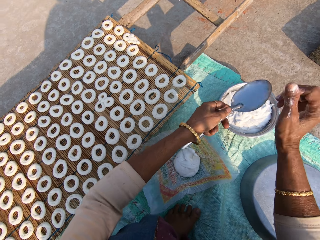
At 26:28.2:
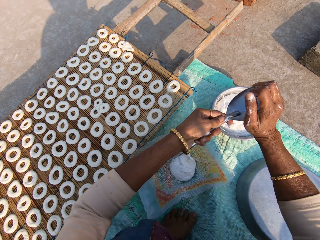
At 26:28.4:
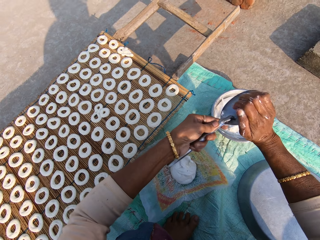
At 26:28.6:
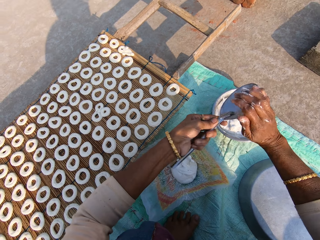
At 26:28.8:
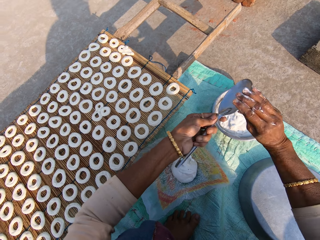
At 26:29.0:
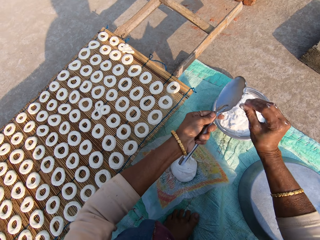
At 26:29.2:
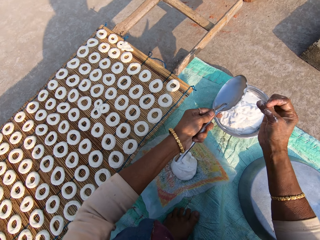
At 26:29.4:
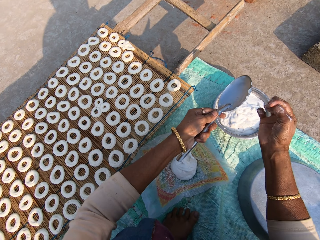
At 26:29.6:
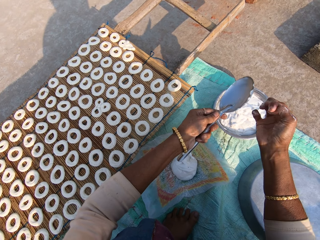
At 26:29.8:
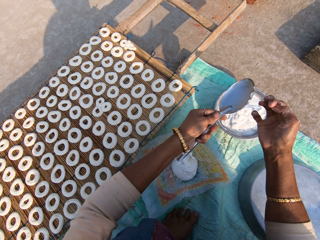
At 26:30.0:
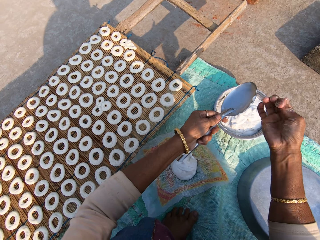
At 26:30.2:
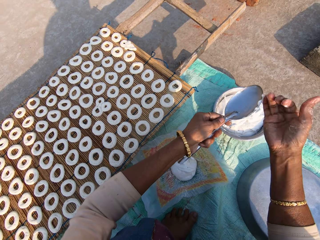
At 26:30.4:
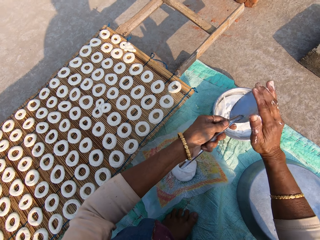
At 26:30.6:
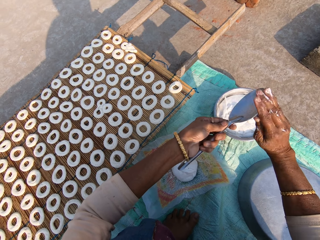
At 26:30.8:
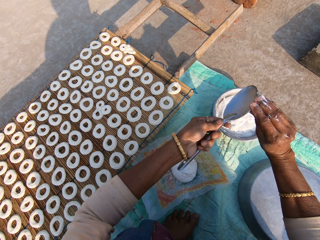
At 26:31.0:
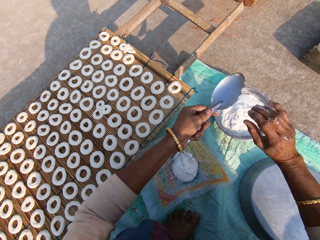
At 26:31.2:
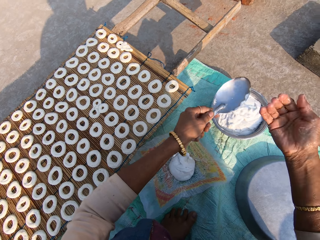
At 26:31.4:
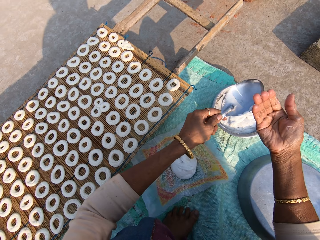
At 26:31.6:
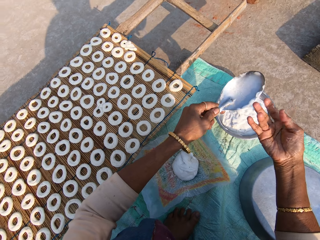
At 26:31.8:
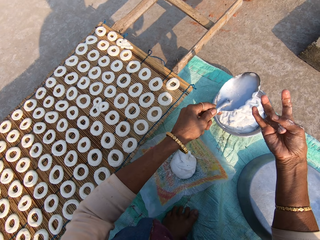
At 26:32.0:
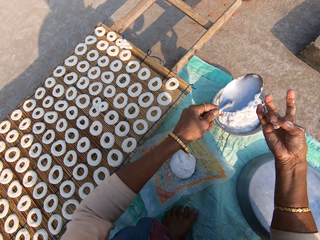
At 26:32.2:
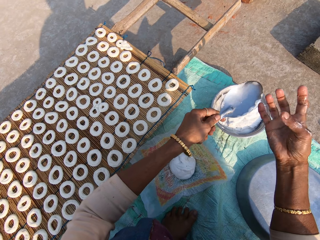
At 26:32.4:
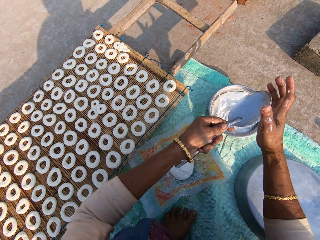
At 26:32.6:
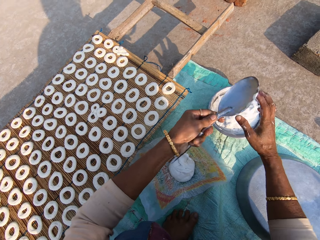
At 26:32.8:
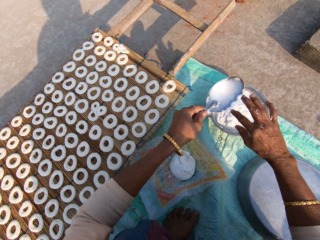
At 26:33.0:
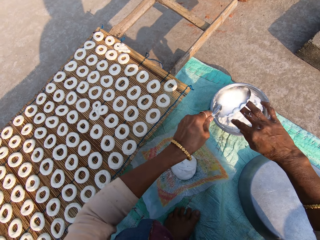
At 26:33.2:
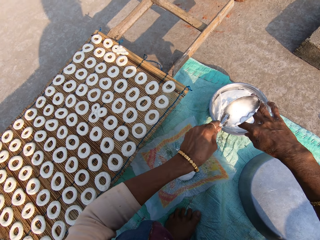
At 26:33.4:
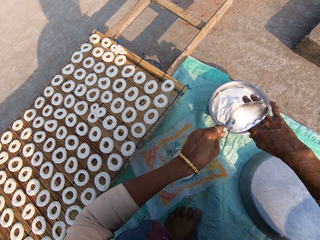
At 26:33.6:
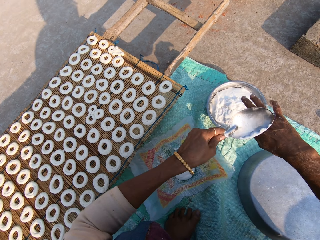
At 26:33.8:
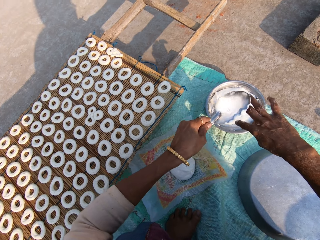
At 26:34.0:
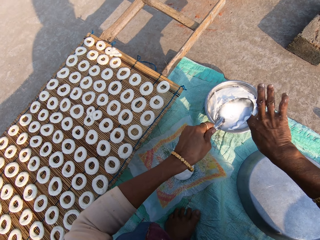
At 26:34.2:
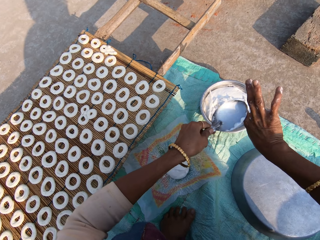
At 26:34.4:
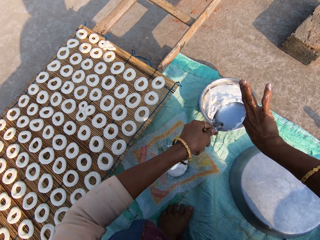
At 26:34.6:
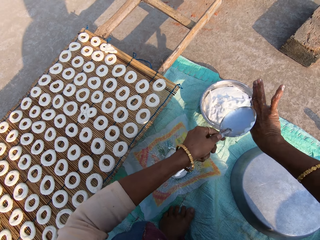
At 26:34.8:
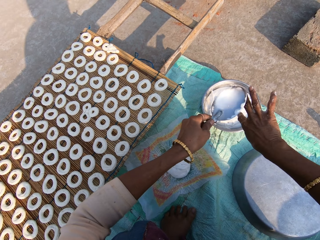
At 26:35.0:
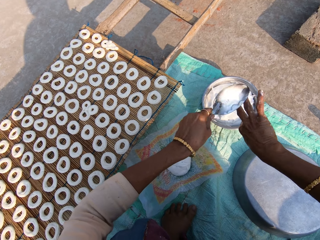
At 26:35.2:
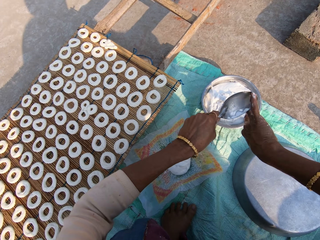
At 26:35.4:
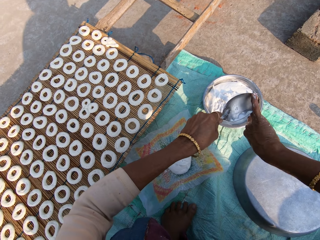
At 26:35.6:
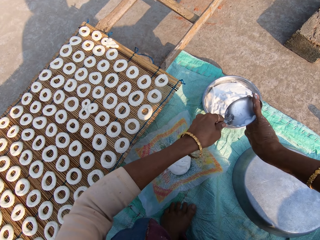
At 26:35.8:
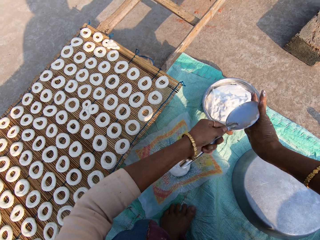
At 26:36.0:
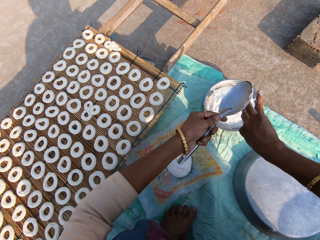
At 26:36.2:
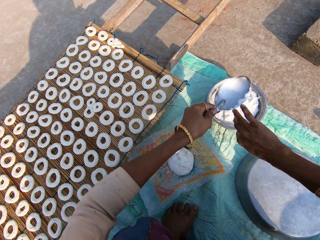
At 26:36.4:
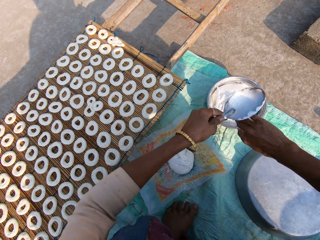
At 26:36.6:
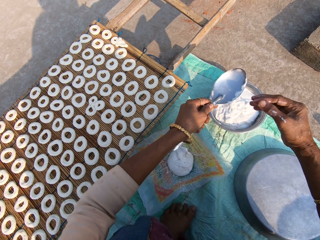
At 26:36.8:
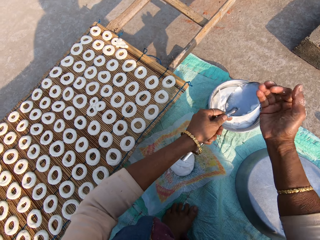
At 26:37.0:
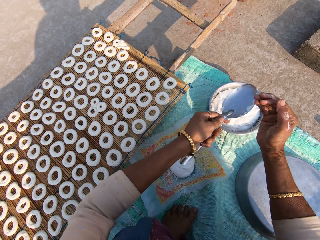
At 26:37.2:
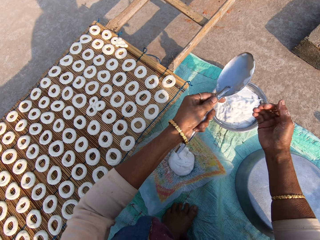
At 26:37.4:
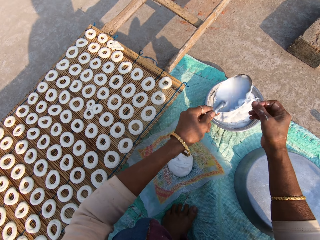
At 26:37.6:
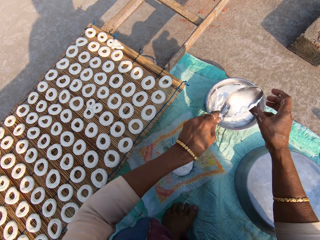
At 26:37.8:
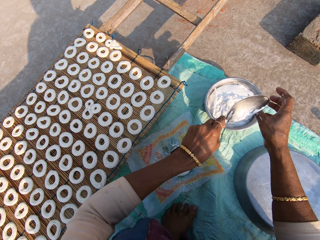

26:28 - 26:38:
The camera wearer scoops flour from her right hand on the spoon. She wipes the hand with the serving spoon.

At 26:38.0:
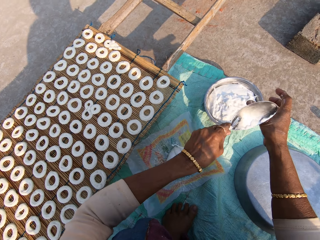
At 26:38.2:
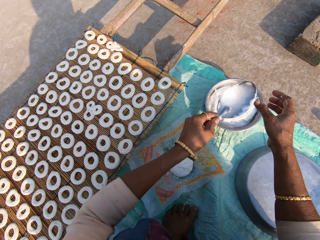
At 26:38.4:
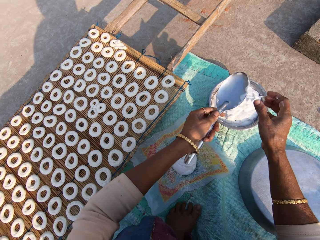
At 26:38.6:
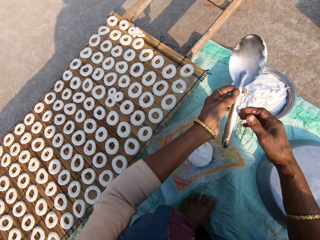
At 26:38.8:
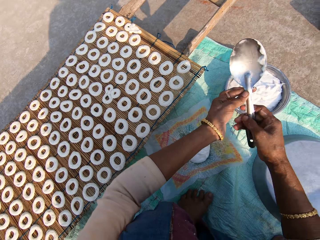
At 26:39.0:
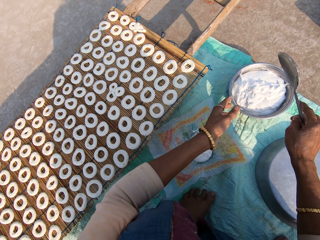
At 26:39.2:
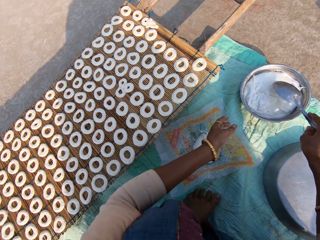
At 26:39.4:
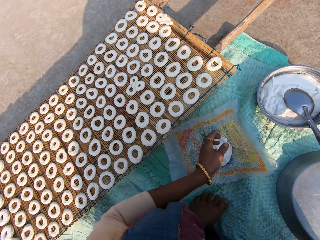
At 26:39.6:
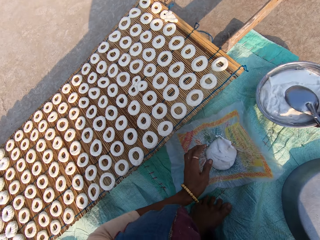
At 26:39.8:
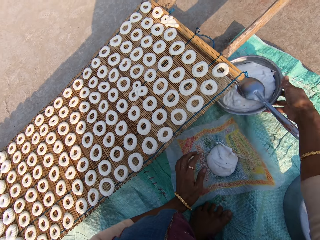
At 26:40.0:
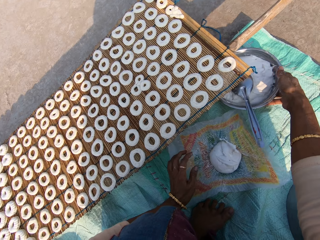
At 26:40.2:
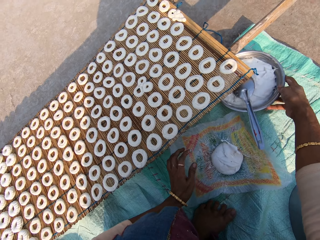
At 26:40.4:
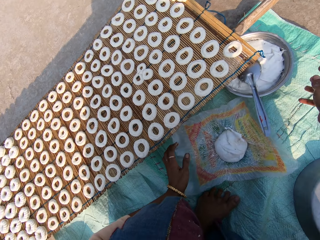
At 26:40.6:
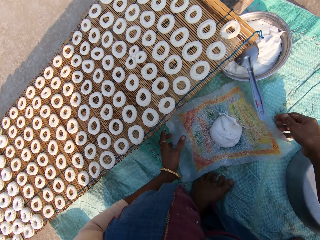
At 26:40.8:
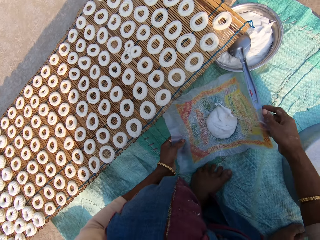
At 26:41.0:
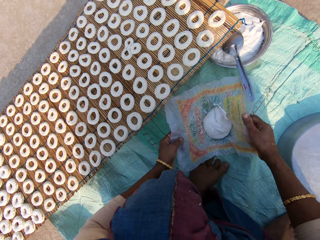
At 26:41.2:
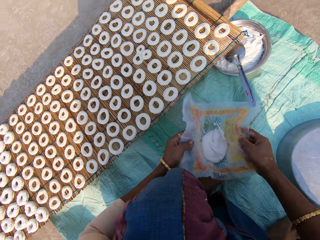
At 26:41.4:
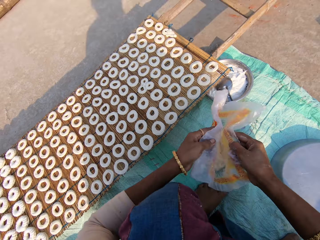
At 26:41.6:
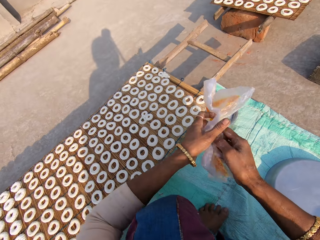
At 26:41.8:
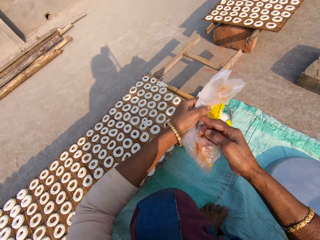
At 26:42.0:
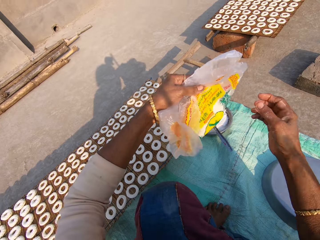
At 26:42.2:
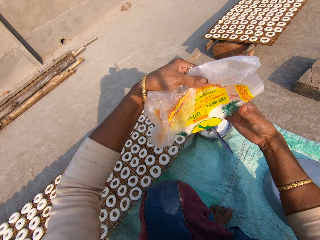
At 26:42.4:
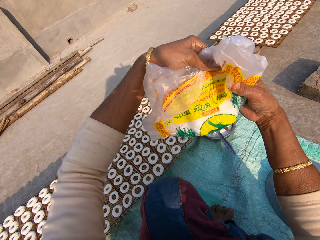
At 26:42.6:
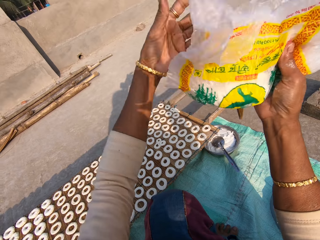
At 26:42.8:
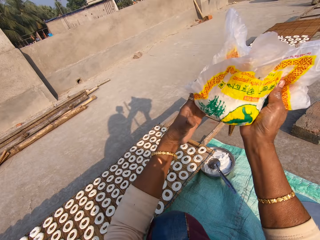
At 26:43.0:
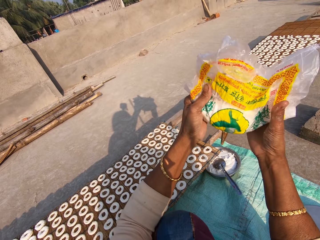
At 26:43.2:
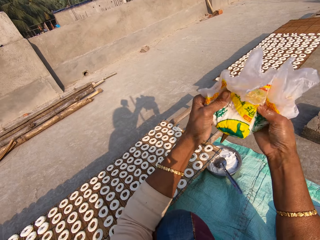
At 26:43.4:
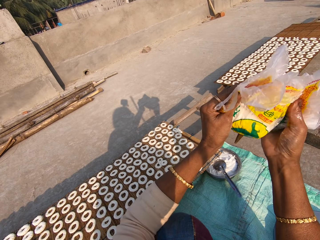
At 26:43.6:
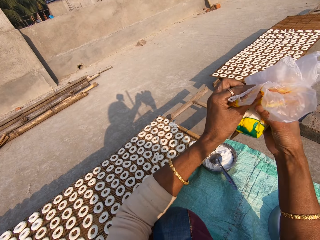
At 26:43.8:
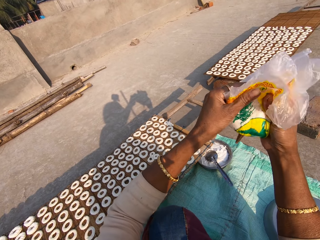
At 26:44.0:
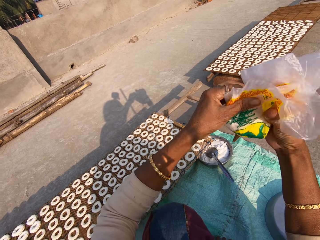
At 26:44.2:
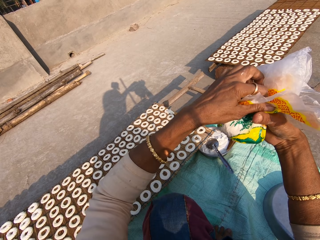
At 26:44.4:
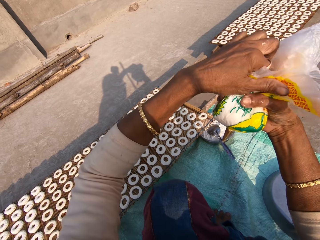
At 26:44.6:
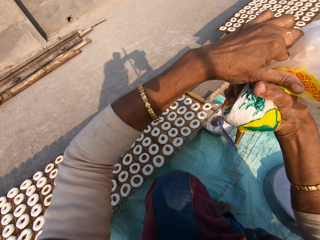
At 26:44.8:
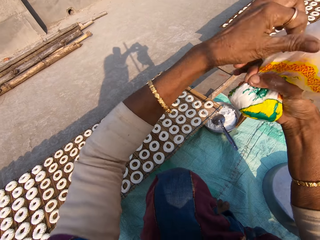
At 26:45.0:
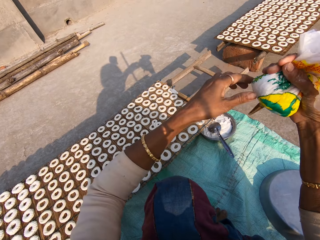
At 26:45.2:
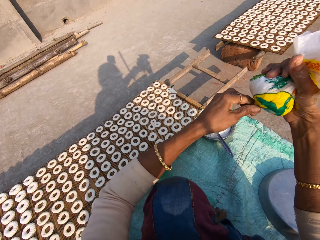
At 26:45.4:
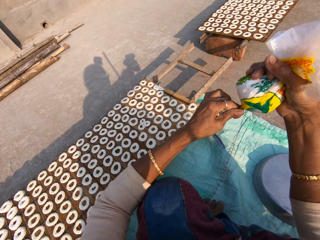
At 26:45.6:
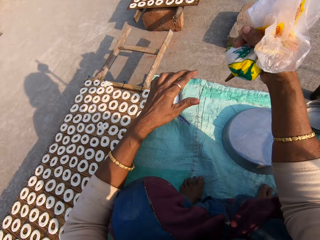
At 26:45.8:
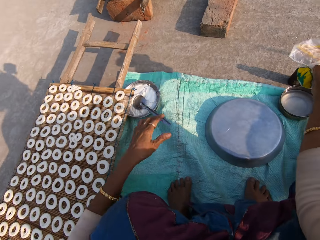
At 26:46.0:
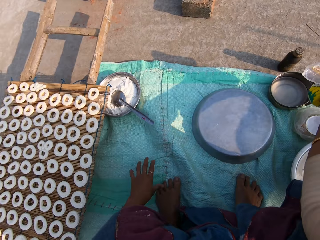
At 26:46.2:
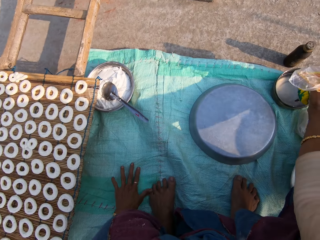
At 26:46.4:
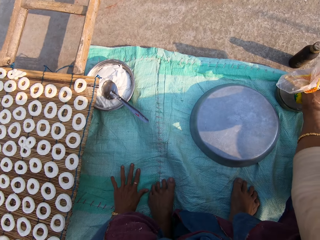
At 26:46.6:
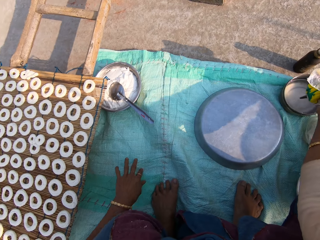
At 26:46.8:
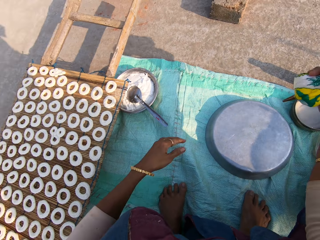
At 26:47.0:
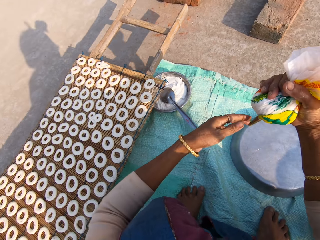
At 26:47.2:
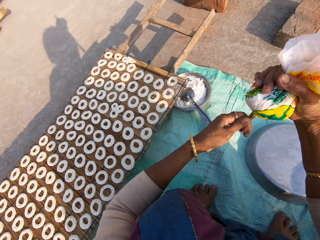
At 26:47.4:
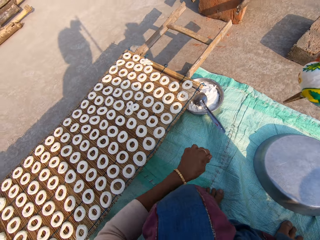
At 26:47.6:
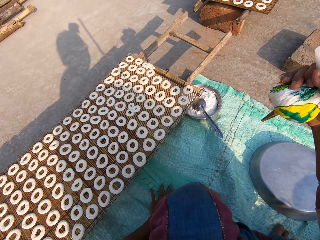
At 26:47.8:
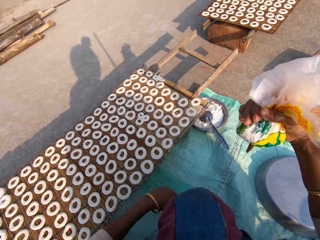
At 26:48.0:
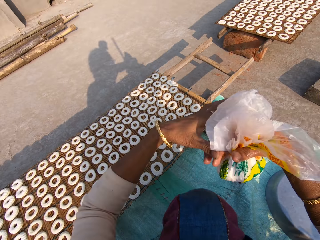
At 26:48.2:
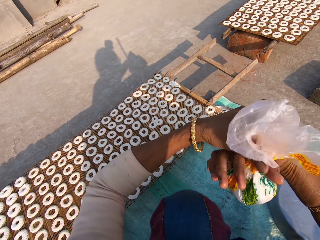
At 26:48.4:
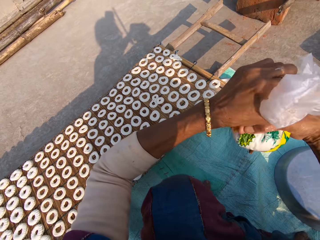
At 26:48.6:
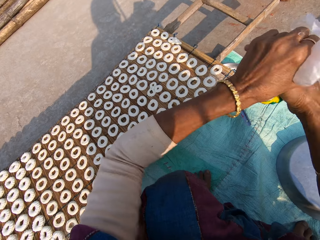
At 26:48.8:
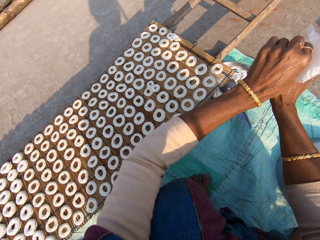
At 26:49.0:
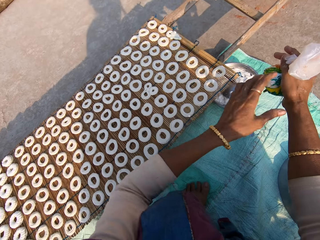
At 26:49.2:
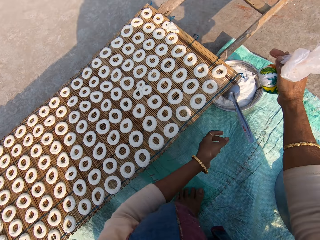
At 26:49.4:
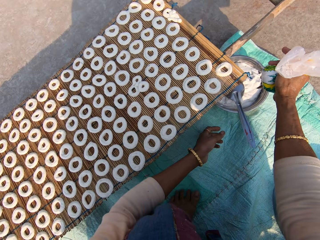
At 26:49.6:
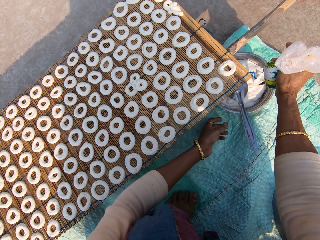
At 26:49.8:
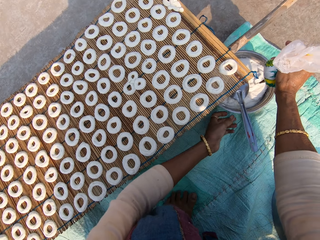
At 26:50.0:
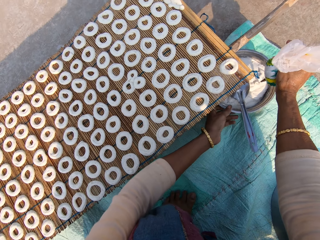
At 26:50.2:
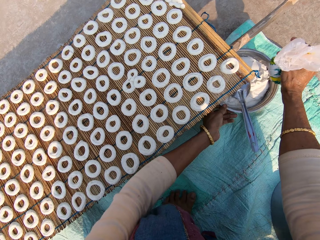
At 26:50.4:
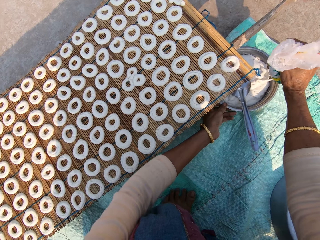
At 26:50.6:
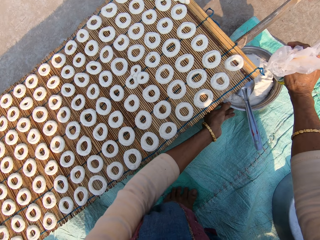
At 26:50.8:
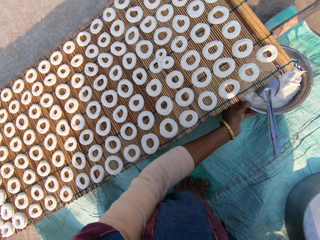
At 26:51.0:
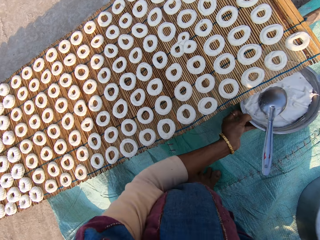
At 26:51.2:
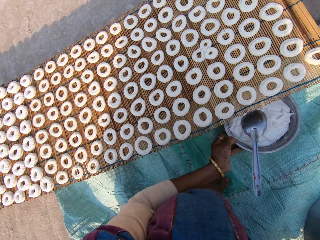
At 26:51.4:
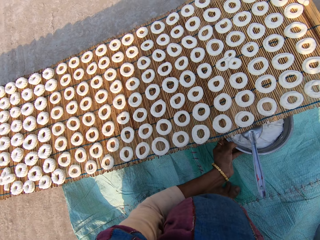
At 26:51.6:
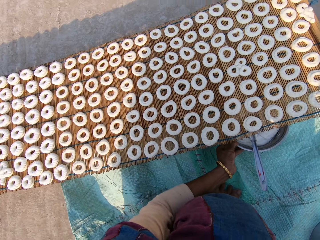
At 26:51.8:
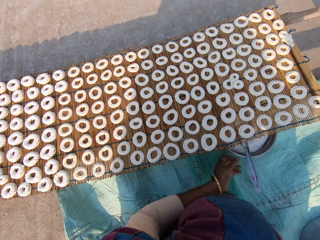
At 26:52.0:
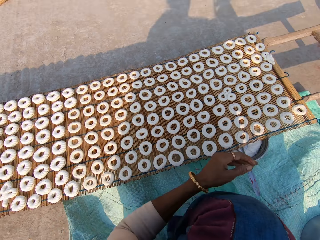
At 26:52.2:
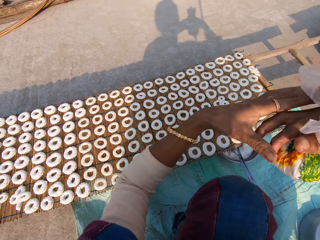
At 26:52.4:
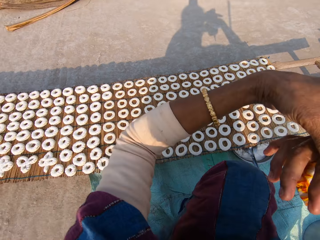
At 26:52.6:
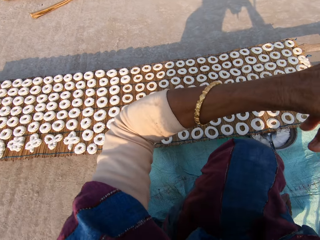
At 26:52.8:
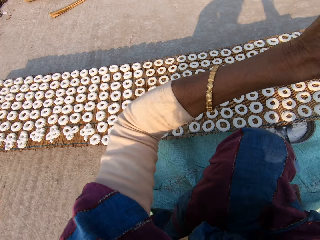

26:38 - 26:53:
The camera wearer passes the spoon from the left hand to the right hand. They drop the serving spoon on the steel bowl. They move the steel bowl with the right hand. They pick up the plastic bag with cream from the floor with both hands. They fold the plastic bag. They pull a pipe in the plastic bag. They dip the plastic bag into the steel bowl of water. They pull the pipe in the plastic bag. They fold the plastic bag. They apply a paste of flour from the plastic bag in the other steel bowl. They move the steel bowl with the left hand. They fold the plastic bag.
